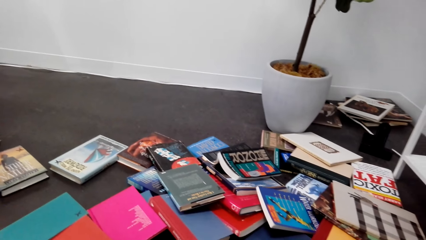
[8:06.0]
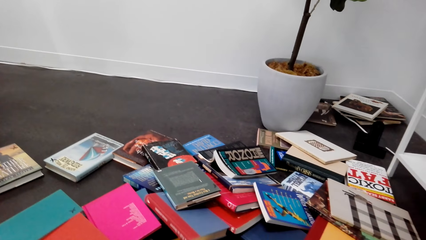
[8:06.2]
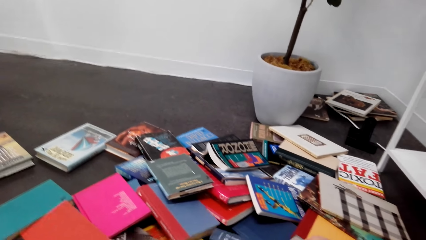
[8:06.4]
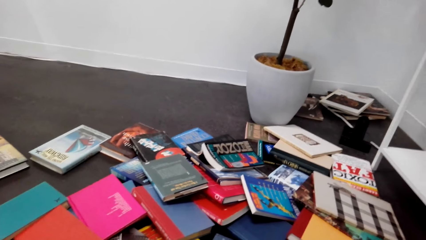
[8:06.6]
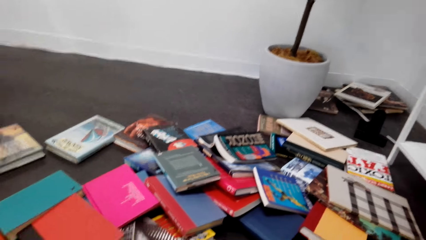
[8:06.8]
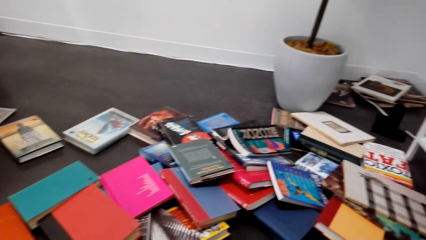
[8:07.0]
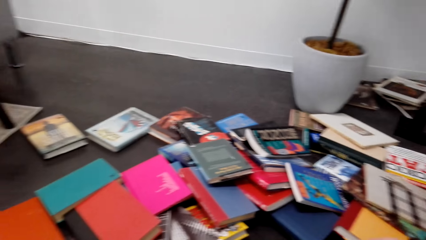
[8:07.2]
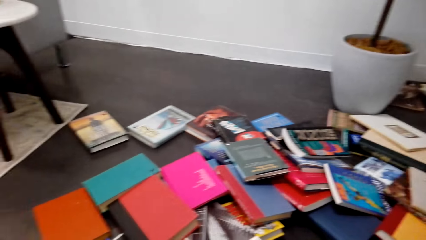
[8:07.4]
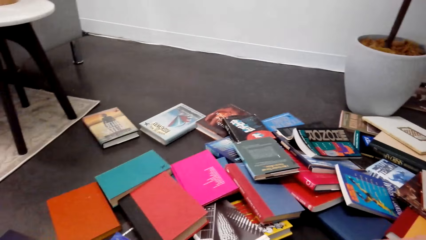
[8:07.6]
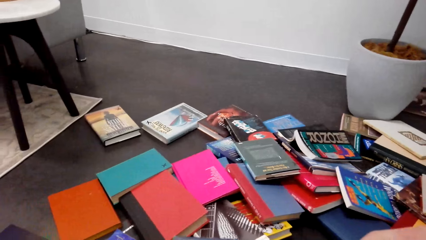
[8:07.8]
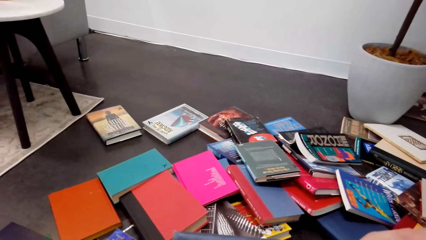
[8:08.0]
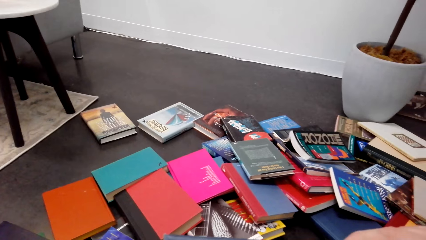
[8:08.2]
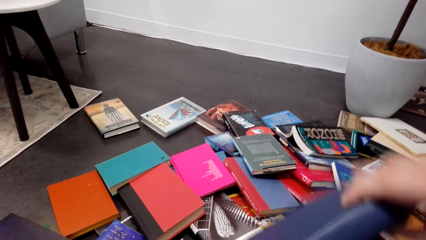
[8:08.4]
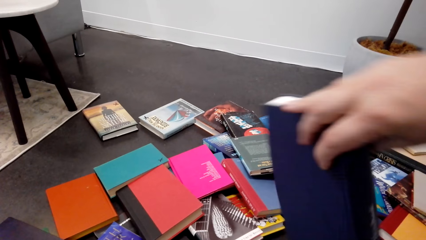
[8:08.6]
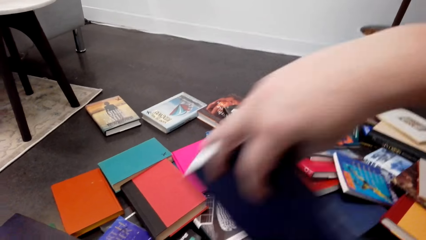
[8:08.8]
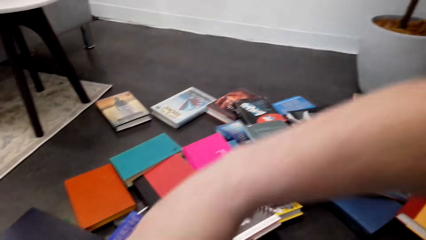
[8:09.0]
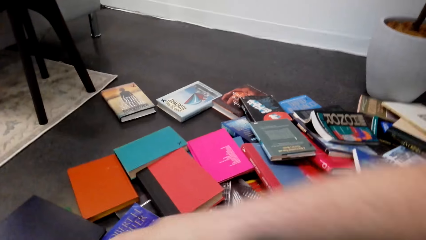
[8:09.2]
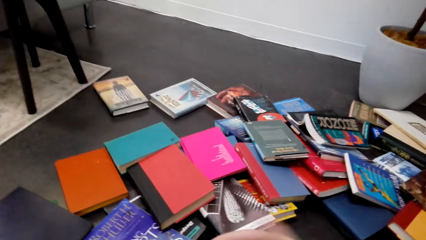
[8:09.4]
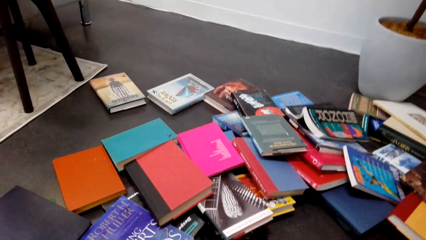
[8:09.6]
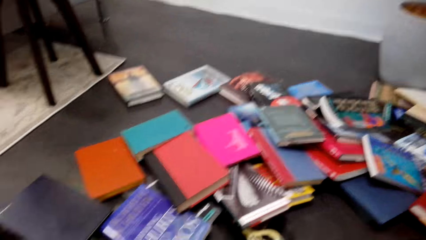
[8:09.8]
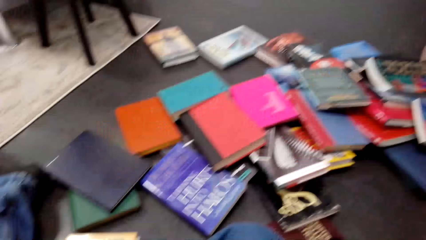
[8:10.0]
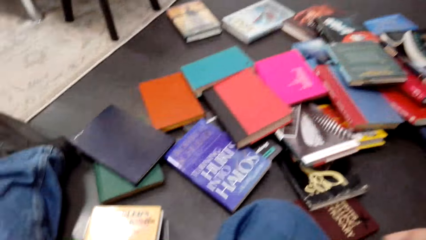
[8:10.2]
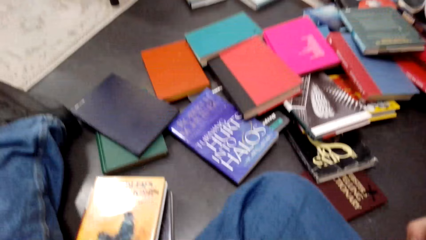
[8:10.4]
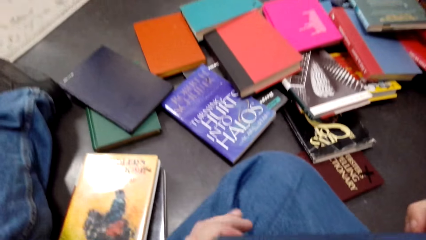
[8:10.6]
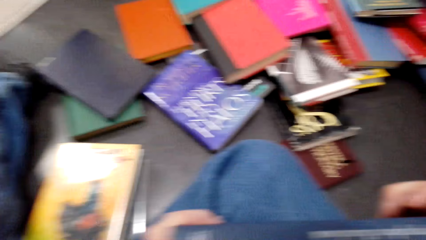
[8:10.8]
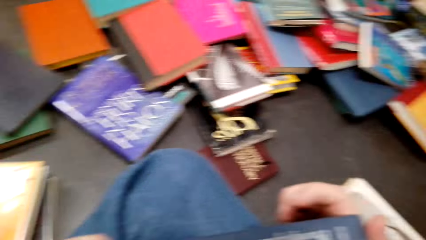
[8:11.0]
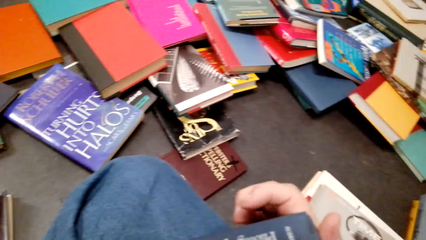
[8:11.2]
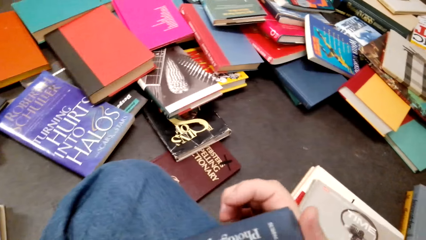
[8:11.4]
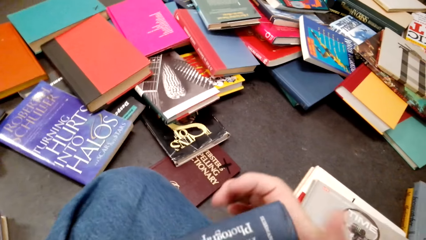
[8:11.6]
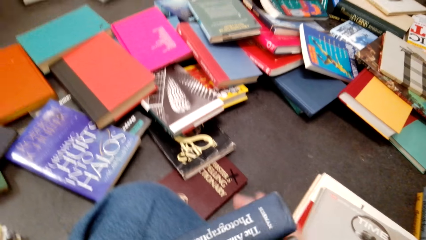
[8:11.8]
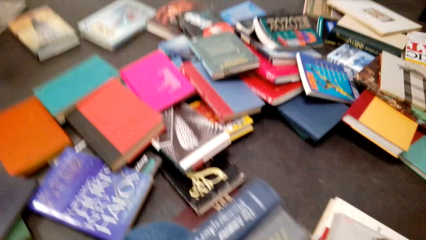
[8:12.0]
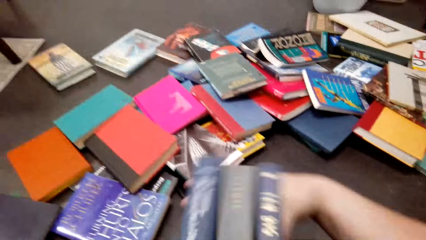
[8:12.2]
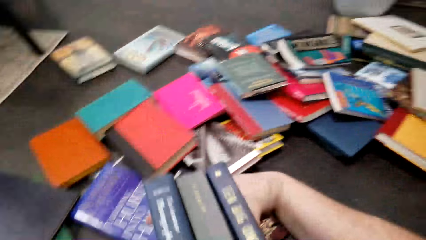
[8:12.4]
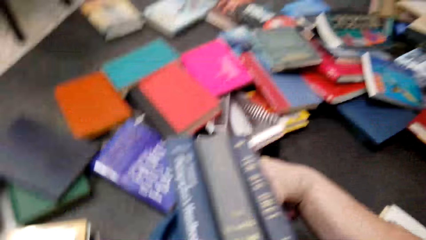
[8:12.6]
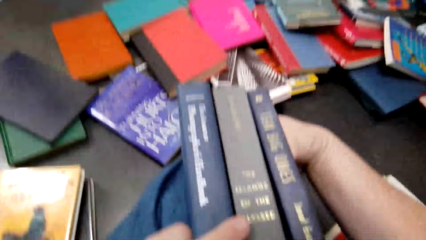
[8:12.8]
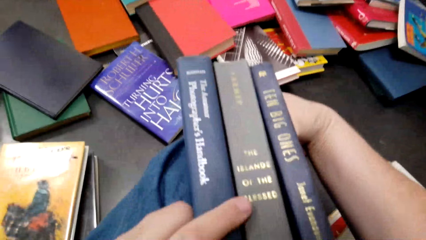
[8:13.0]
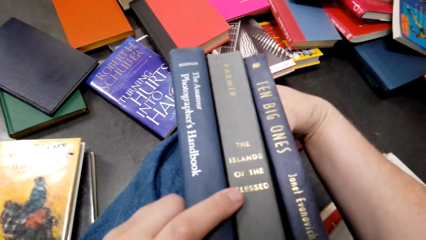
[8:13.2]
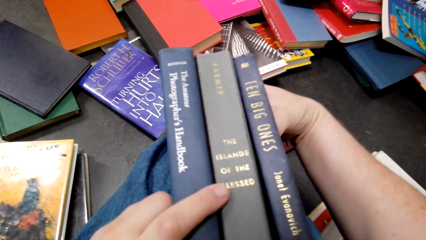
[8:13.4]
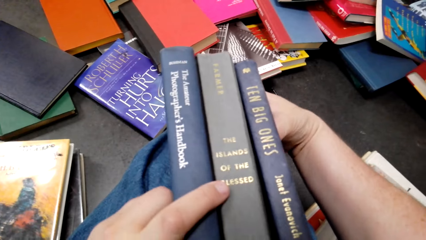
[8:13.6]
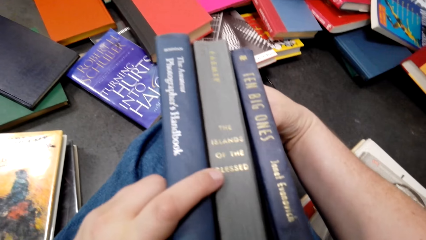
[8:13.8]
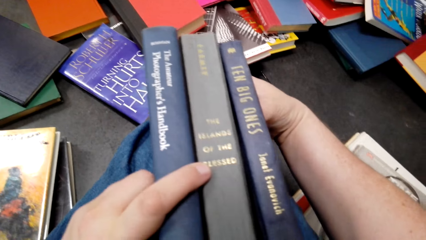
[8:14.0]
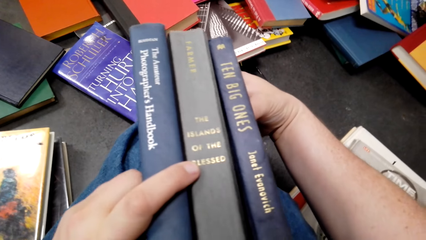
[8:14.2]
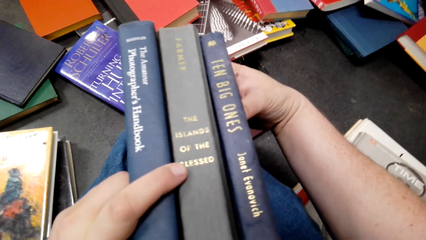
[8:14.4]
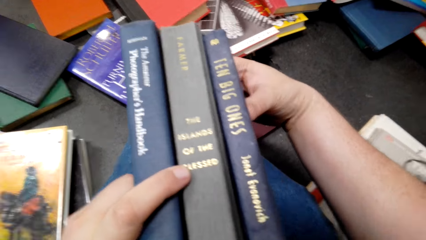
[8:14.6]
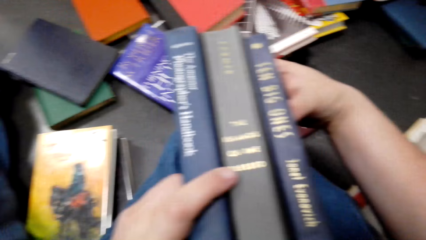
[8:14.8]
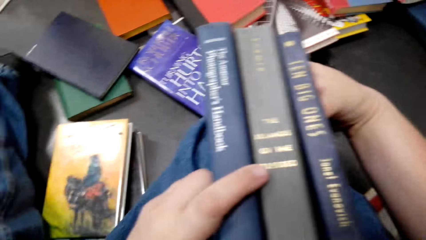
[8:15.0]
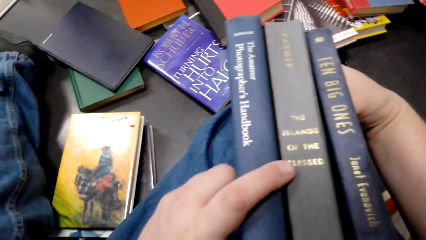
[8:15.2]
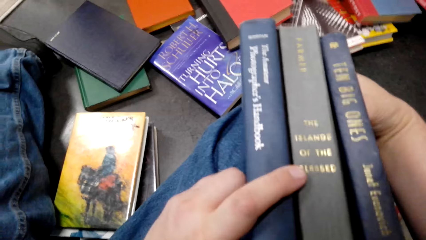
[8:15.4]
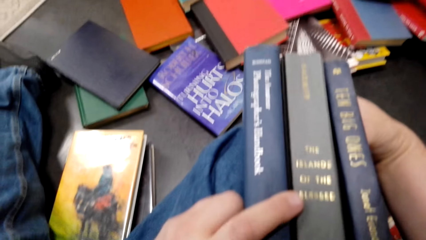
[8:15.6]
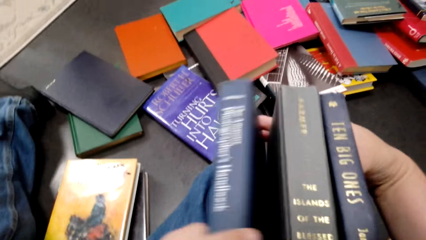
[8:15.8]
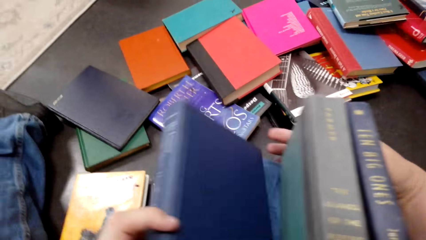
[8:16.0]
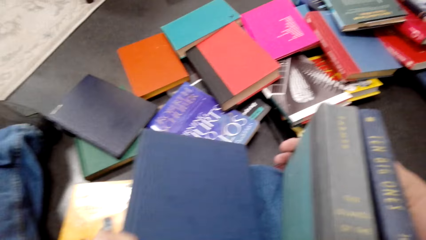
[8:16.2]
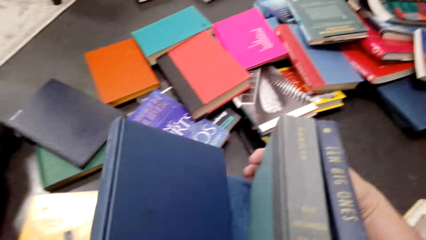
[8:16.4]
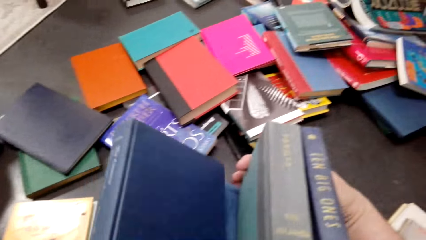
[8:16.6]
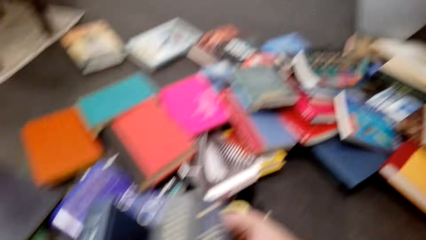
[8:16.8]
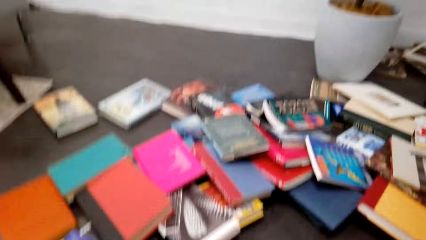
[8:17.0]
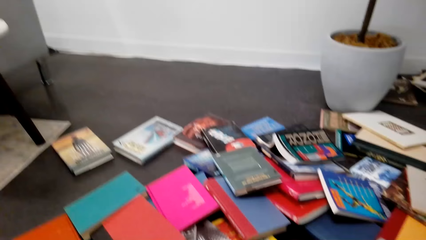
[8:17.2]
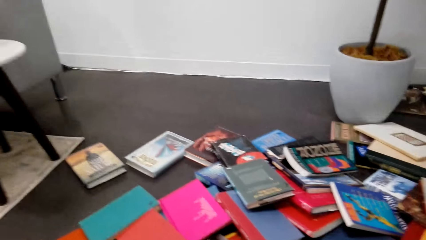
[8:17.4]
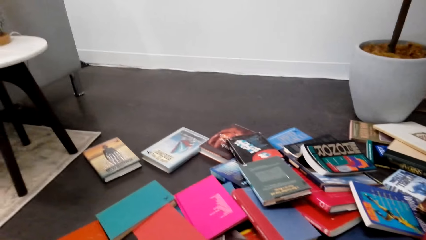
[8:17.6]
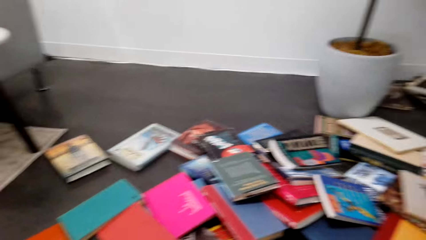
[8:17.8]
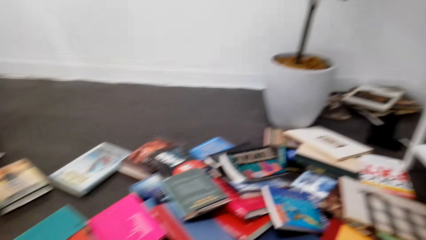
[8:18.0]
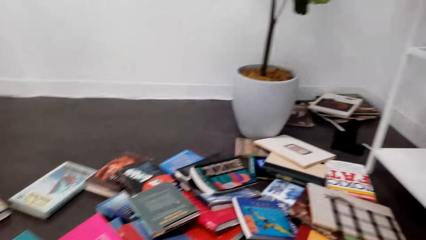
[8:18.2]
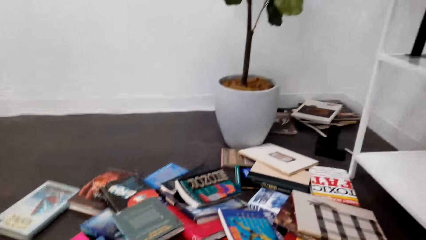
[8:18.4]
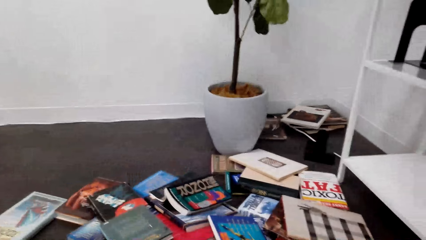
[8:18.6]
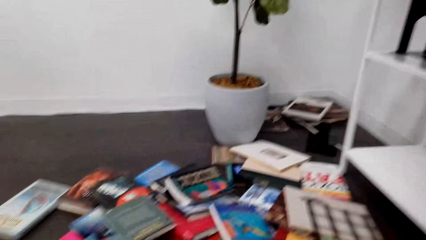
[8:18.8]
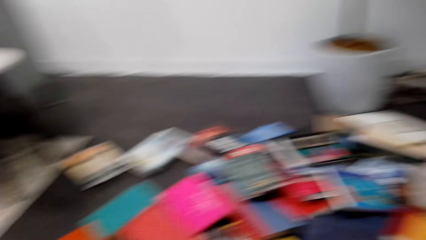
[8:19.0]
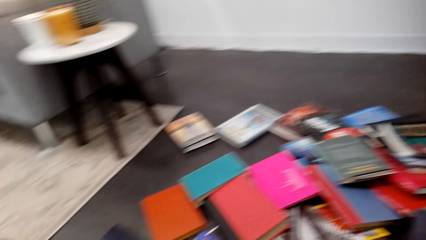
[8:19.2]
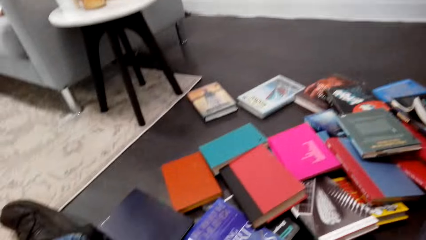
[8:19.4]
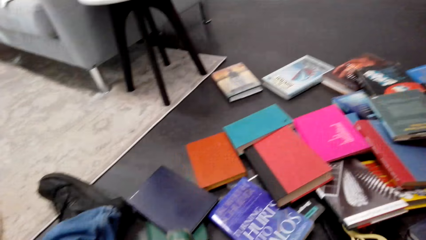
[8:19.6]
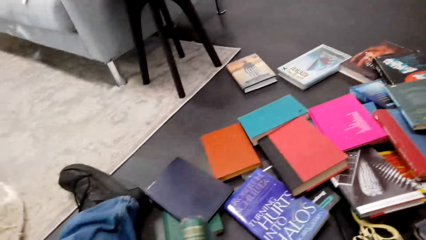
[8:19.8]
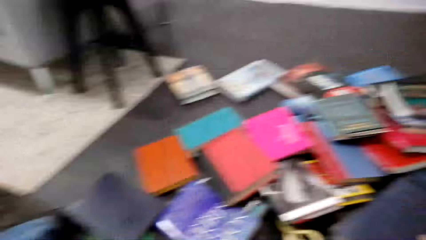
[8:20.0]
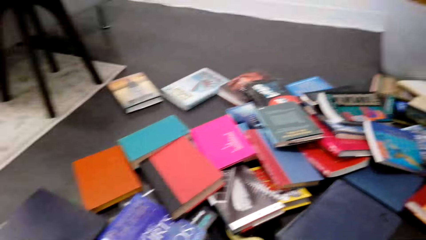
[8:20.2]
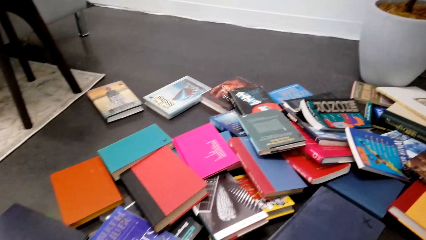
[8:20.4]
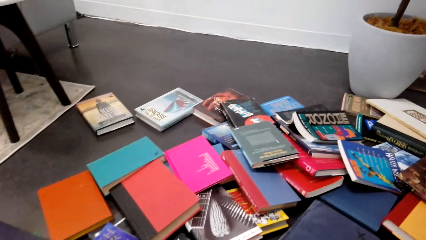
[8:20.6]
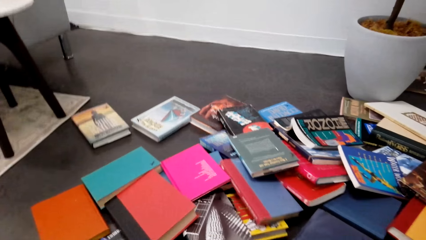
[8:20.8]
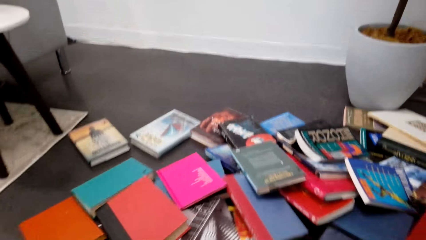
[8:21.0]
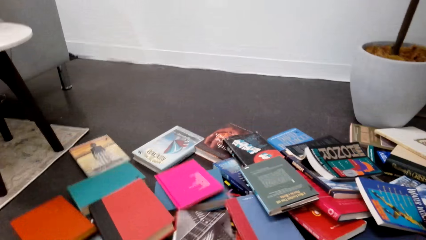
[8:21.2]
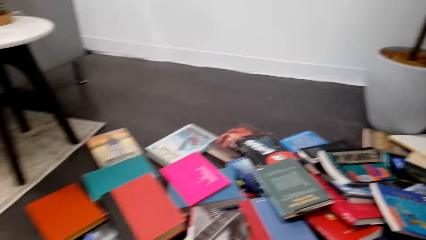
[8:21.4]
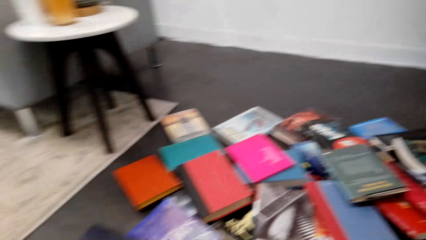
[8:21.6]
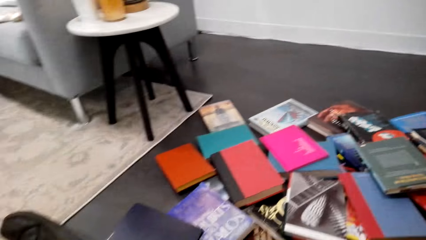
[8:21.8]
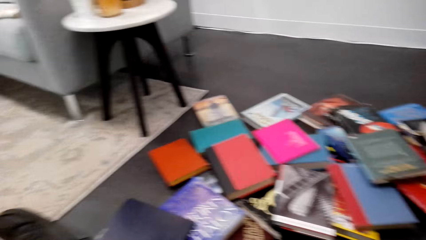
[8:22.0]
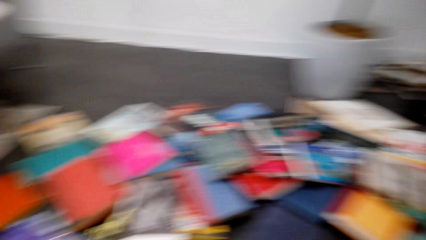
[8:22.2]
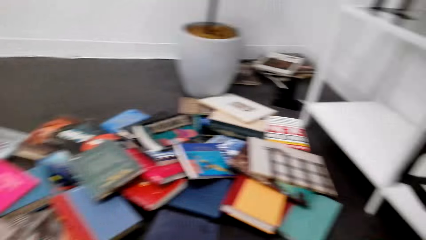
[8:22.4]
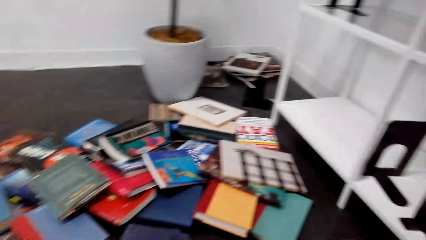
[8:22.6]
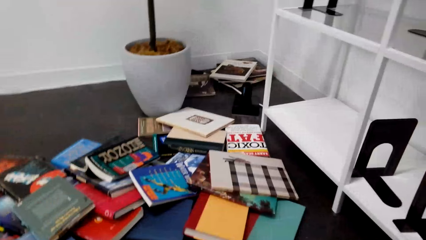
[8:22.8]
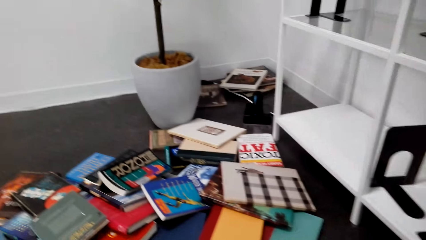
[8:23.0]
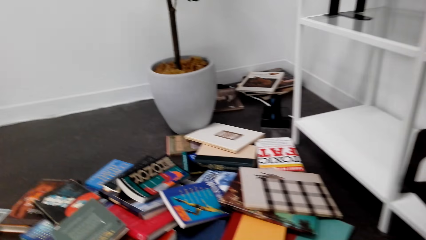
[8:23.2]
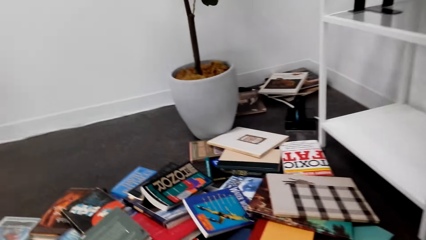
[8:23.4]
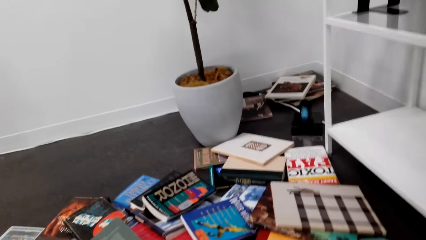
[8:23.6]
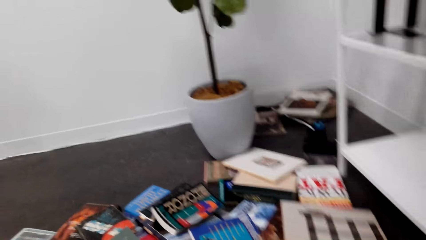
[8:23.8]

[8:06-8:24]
The camera wearer picks a book. They hold the books. They pick the books. They move the books on the floor.
